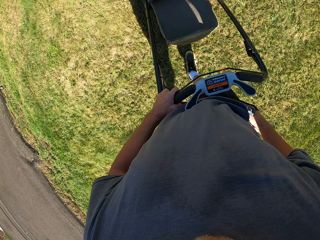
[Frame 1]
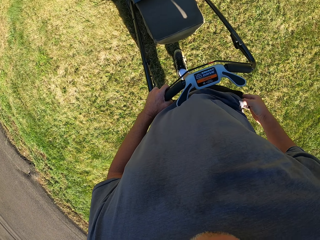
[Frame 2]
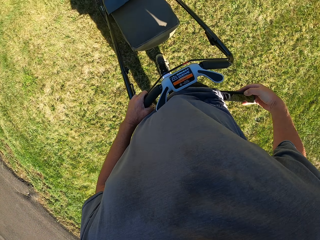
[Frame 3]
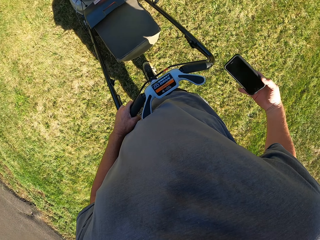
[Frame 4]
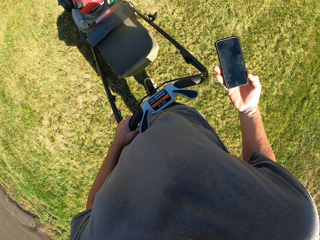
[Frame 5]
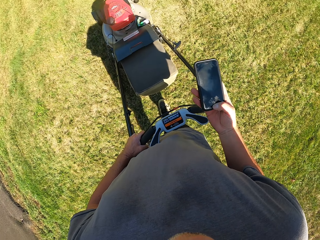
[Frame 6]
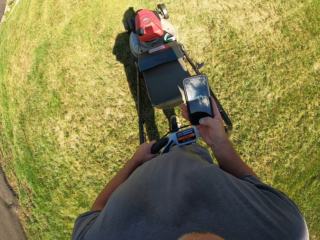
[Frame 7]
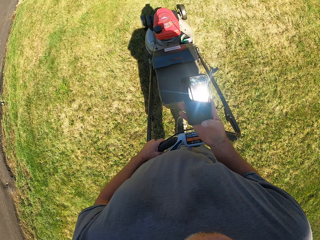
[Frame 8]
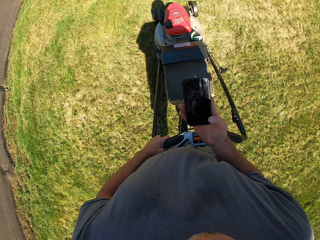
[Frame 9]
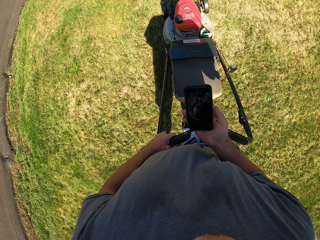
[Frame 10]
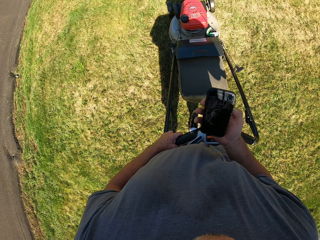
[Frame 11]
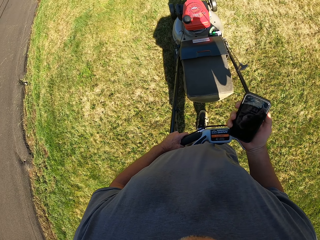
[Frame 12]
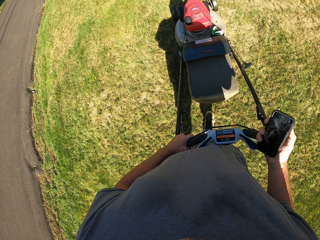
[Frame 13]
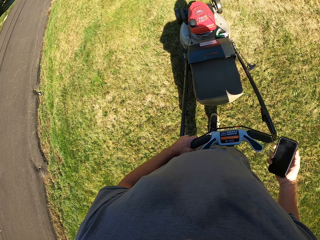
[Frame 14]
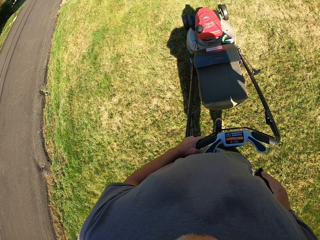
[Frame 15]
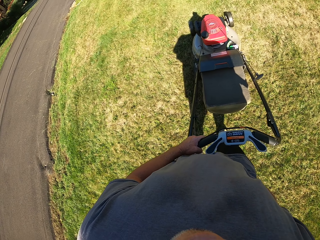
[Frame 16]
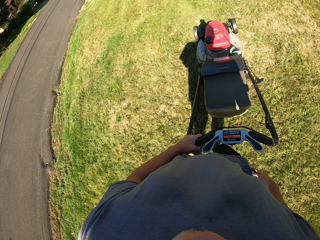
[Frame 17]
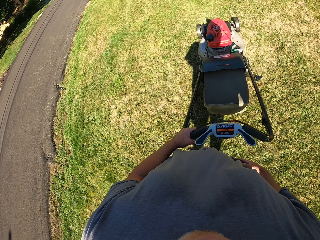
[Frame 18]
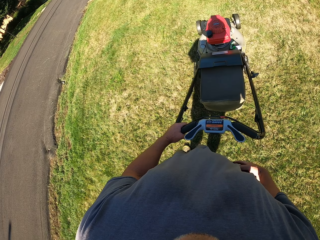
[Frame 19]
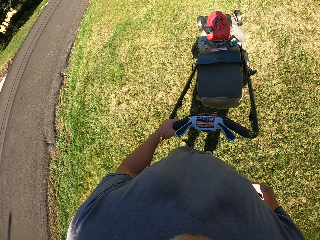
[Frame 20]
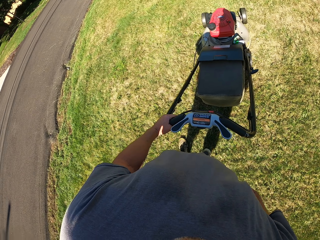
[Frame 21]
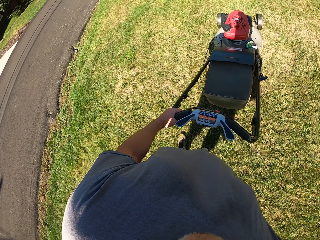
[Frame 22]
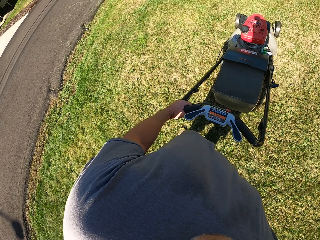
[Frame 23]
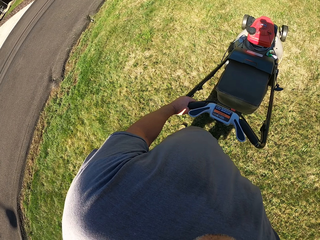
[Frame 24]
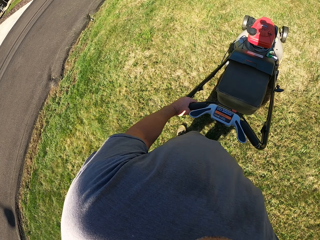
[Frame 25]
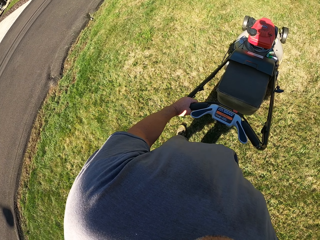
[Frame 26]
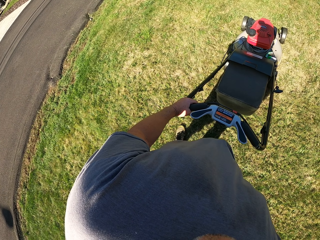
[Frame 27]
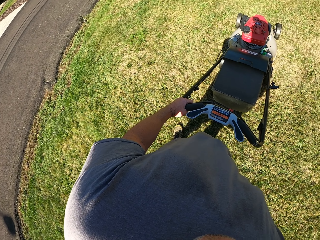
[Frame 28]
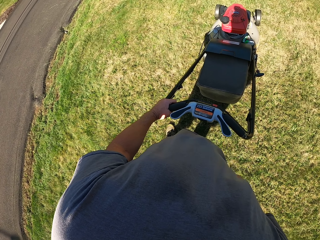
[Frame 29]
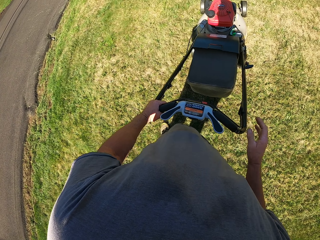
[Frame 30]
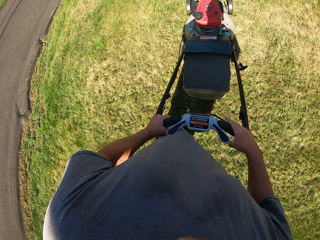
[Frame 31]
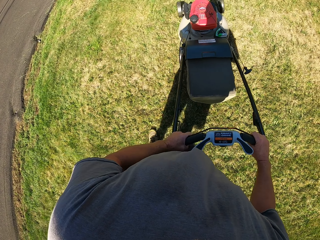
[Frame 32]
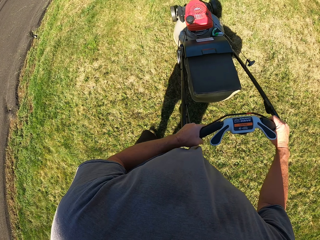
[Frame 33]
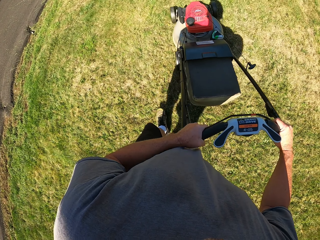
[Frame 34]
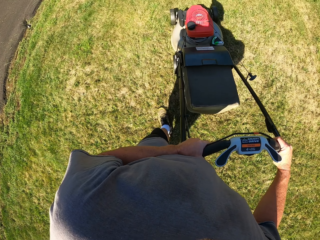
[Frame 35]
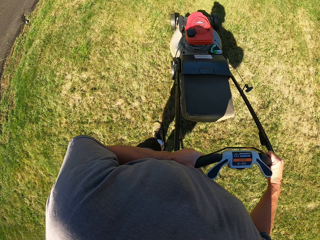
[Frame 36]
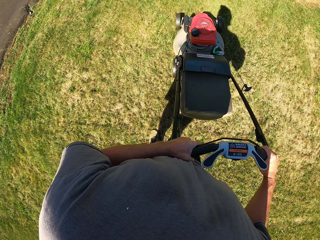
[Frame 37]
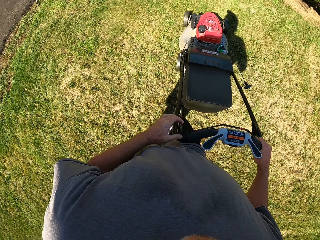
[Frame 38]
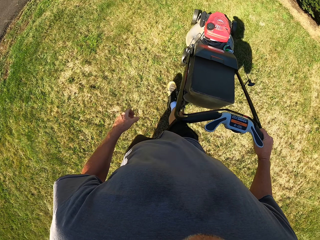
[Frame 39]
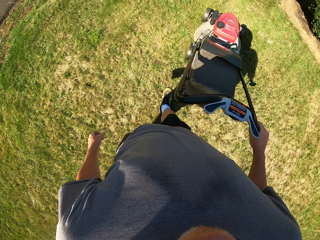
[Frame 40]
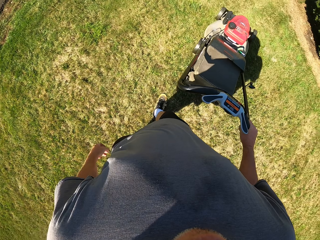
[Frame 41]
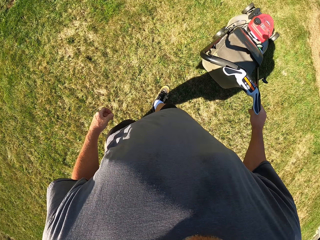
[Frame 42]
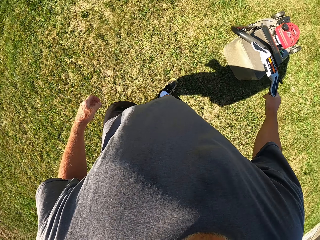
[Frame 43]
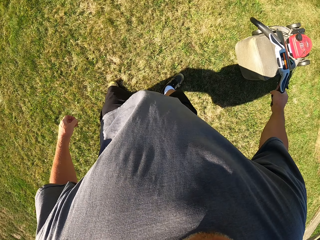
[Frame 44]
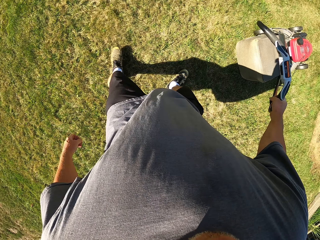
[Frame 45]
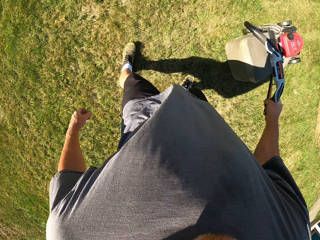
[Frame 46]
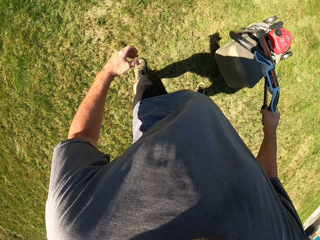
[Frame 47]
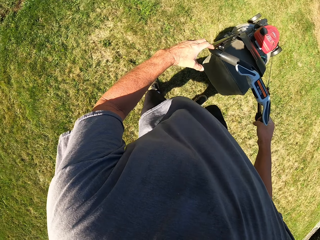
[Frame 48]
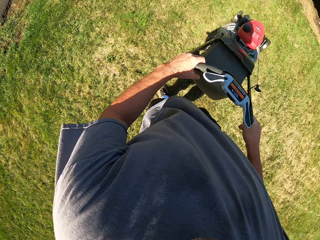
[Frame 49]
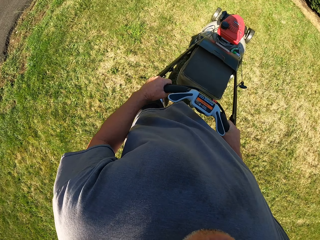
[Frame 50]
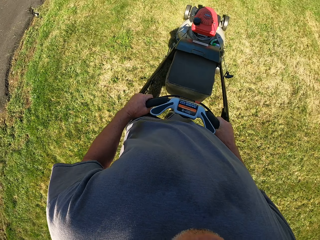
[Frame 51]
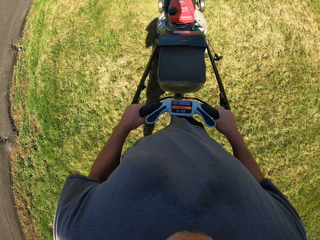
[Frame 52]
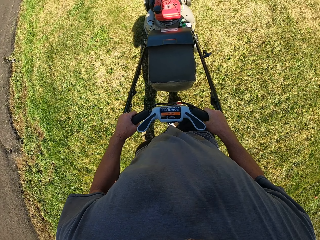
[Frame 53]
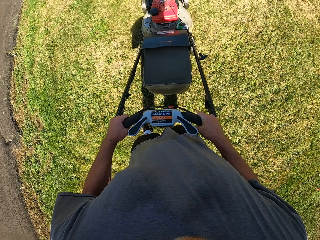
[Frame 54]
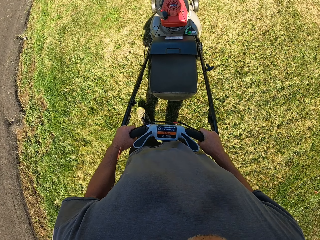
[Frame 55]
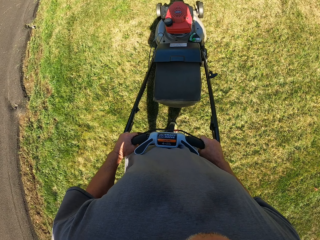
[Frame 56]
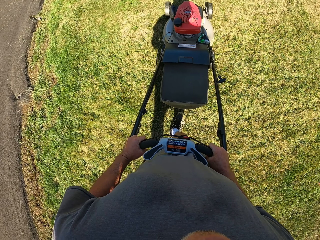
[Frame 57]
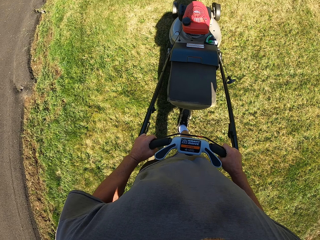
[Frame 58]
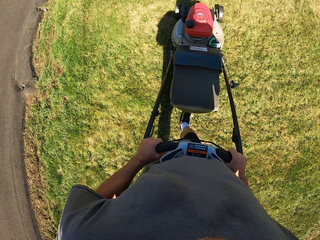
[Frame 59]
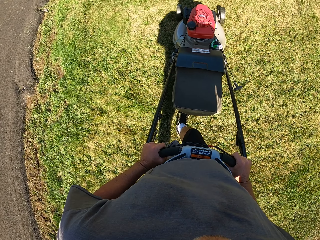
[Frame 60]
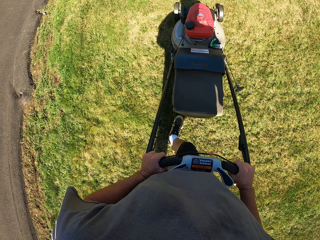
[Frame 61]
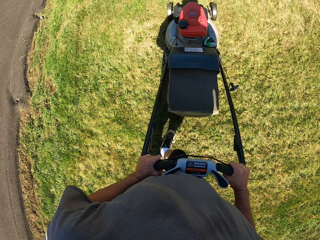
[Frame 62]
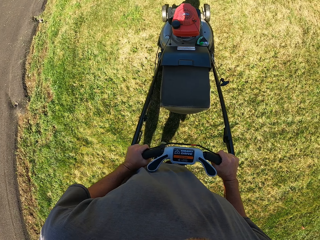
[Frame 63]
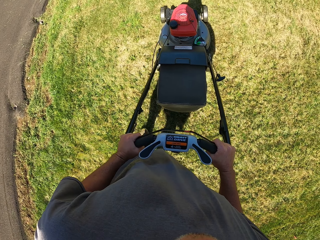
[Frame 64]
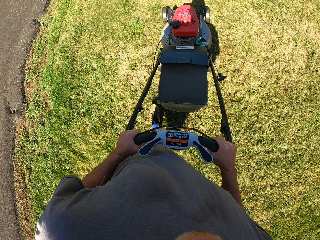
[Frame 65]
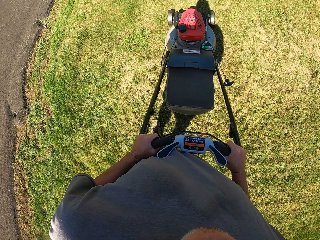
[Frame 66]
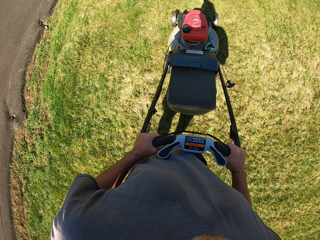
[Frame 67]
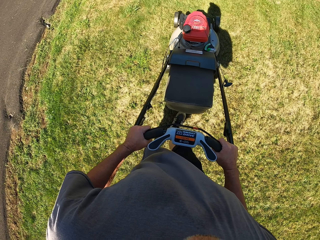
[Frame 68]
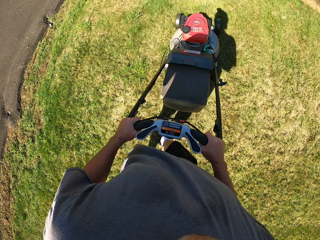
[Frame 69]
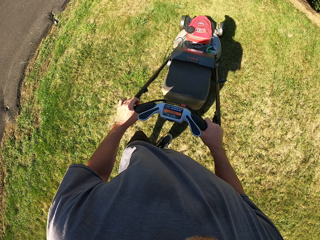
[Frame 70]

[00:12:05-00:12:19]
The camera wearer operates the phone. They check the time. They put the phone back in the pocket. They trim the grass round the compound with the lawn mower.

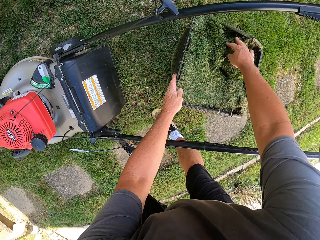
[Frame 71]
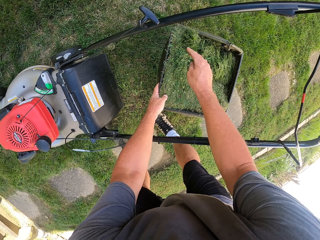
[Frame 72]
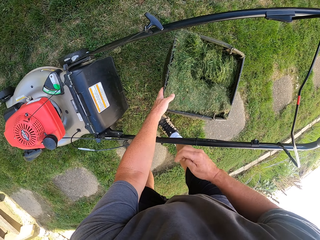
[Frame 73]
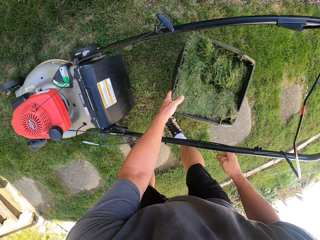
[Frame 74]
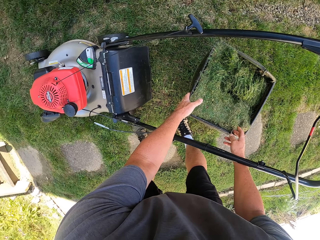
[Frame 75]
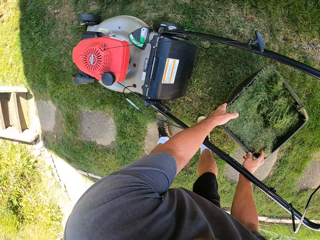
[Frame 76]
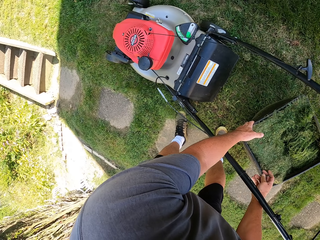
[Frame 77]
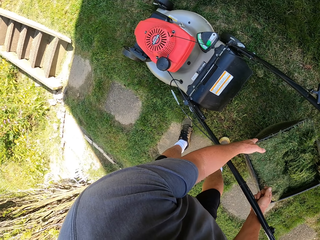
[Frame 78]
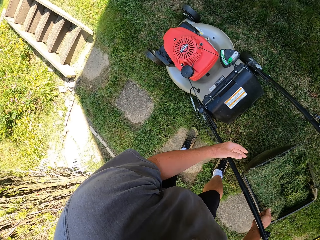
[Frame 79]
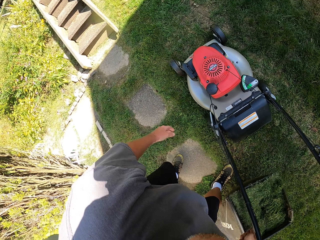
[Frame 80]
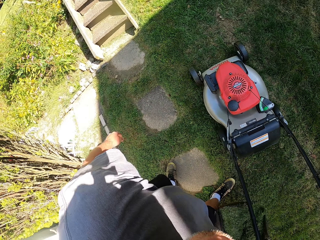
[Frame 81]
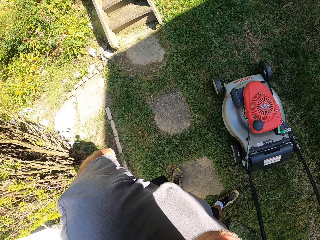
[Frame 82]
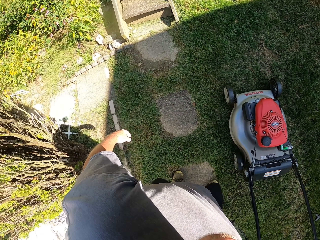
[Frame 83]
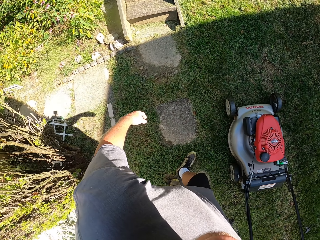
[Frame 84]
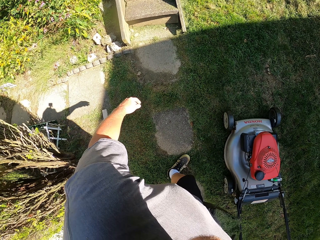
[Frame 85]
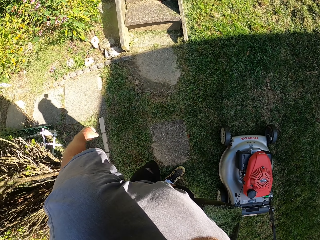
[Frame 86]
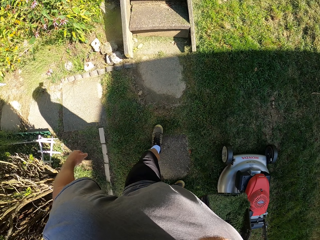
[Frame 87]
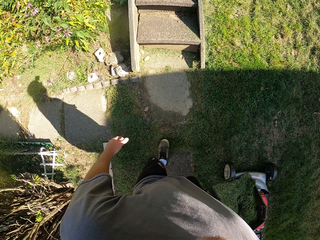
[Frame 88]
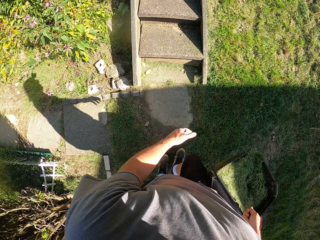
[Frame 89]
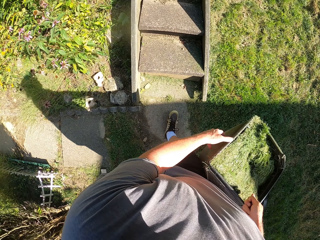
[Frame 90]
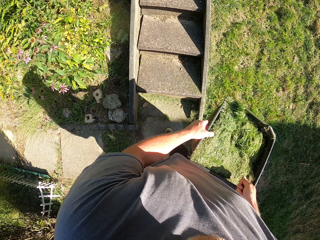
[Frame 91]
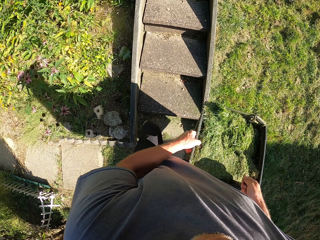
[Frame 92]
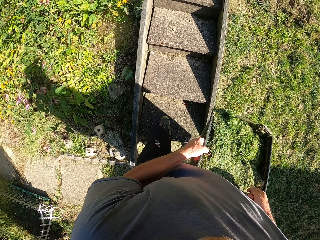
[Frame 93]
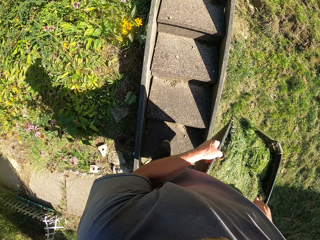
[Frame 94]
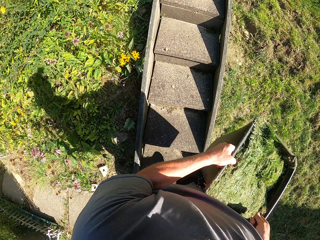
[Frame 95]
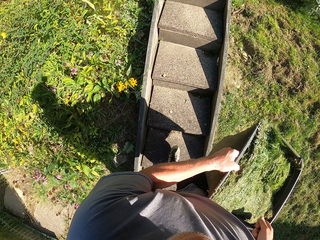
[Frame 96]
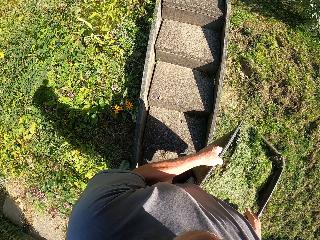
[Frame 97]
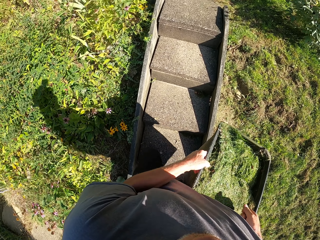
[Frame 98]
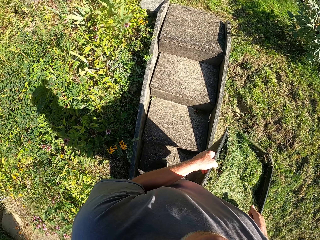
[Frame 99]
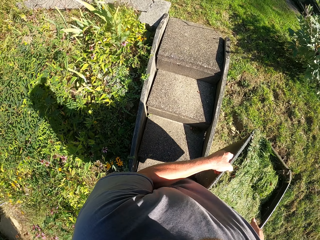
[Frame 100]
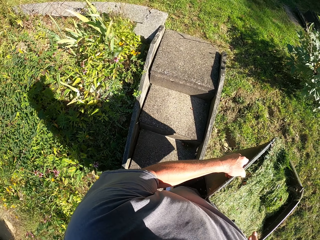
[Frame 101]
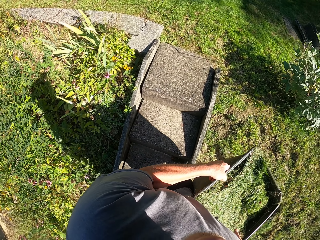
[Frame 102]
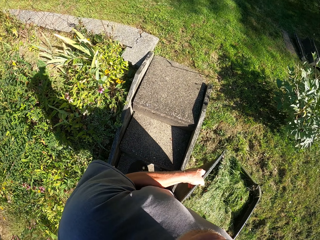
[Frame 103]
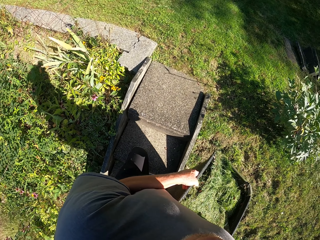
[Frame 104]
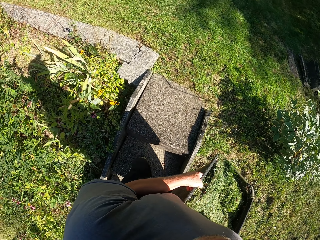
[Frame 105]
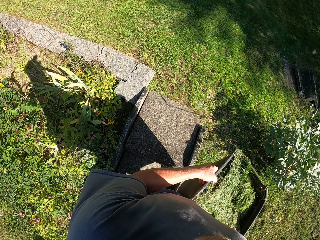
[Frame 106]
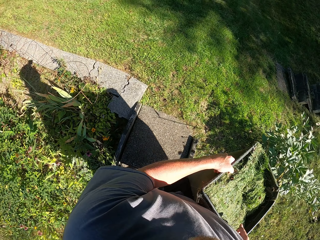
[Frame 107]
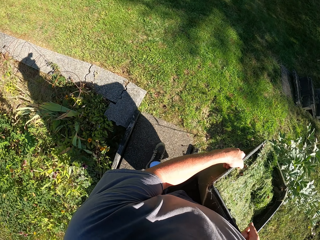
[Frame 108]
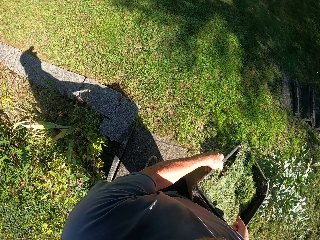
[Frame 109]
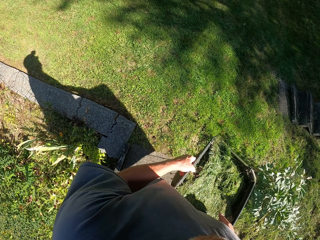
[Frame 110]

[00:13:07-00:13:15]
The camera wearer carries a grass bag to a bush.
